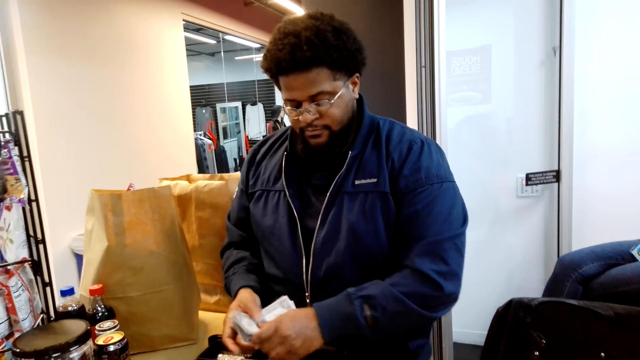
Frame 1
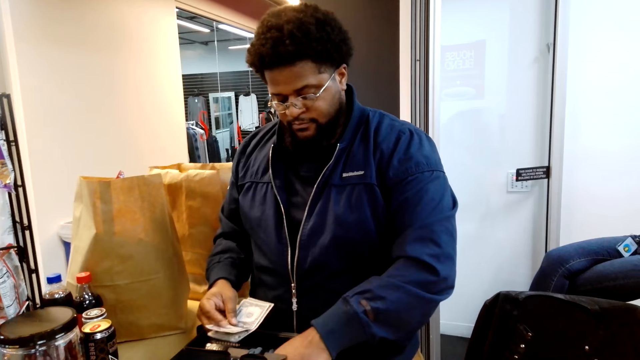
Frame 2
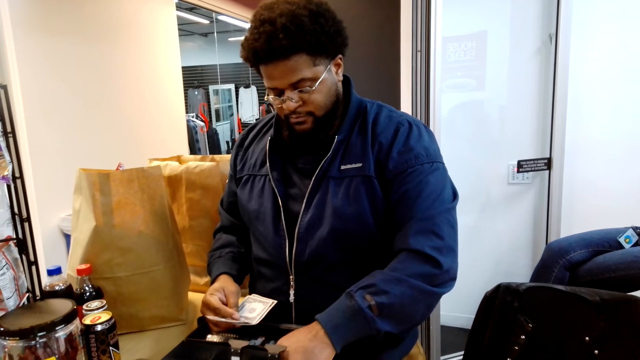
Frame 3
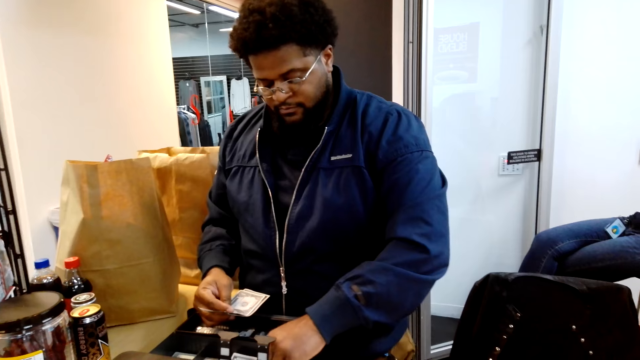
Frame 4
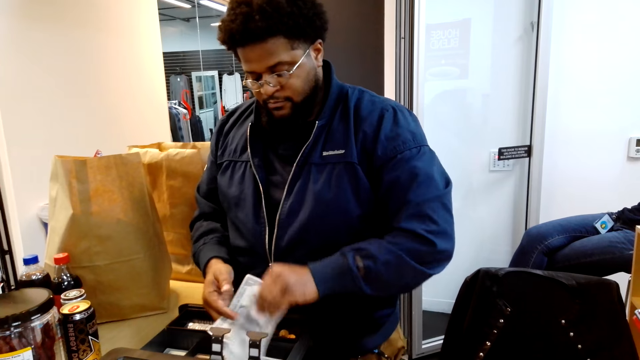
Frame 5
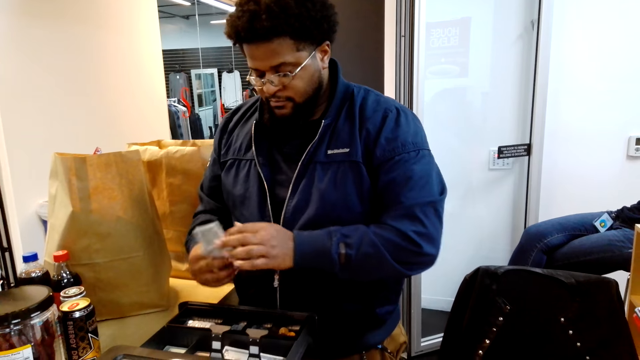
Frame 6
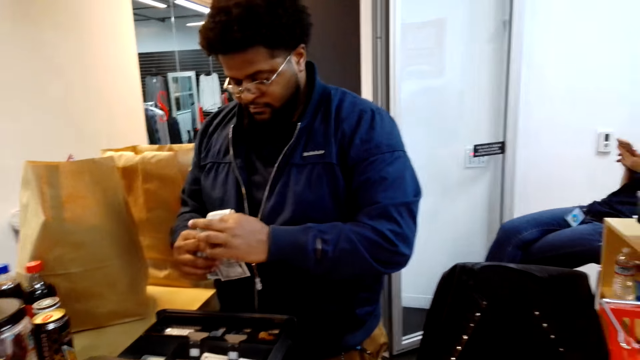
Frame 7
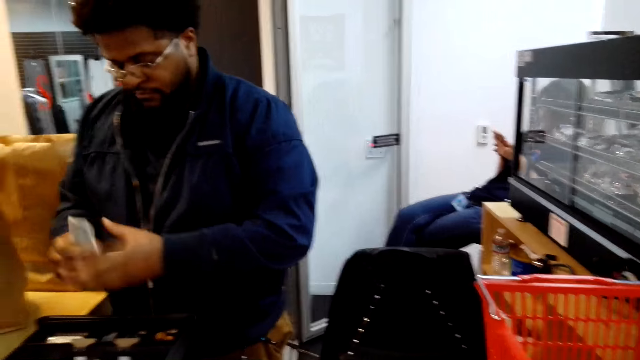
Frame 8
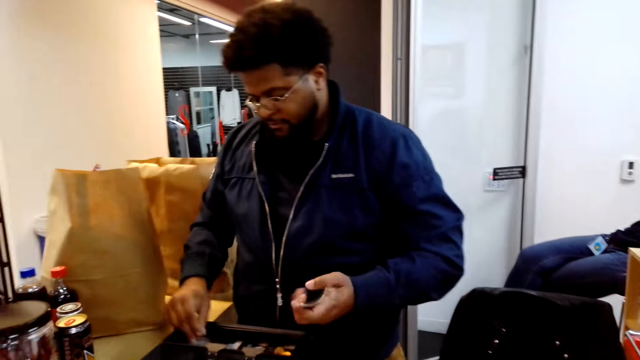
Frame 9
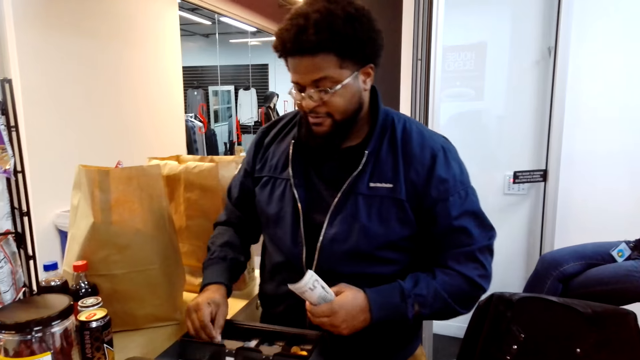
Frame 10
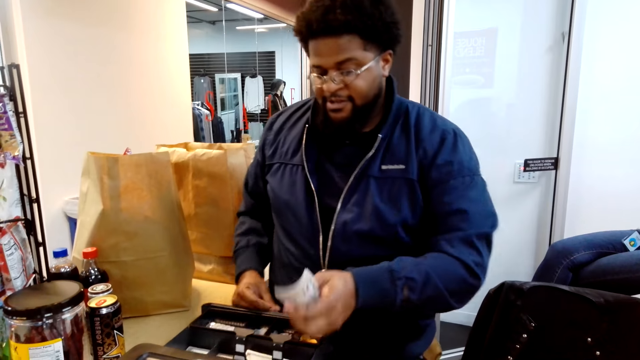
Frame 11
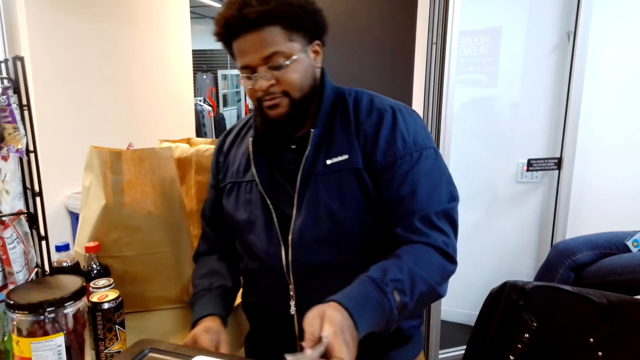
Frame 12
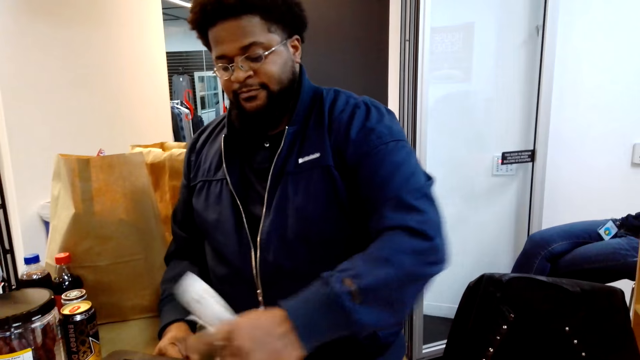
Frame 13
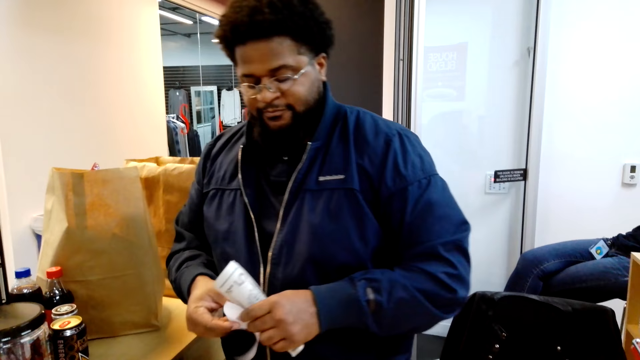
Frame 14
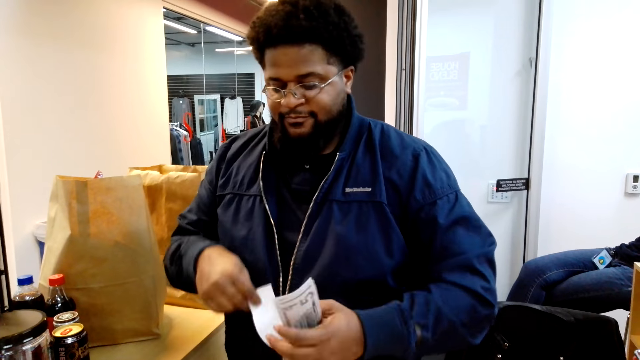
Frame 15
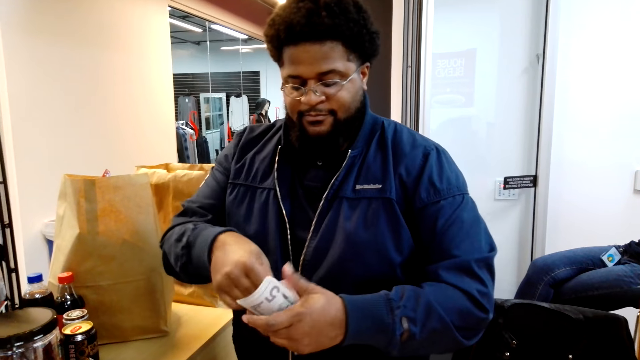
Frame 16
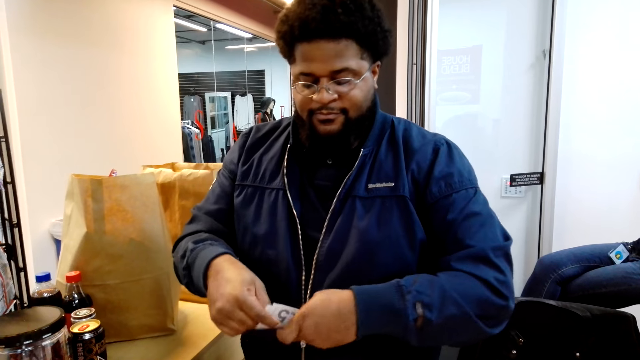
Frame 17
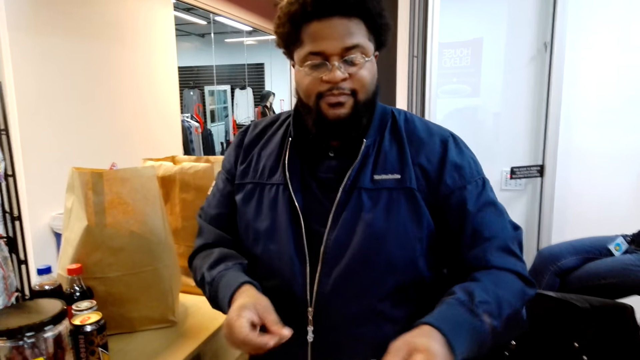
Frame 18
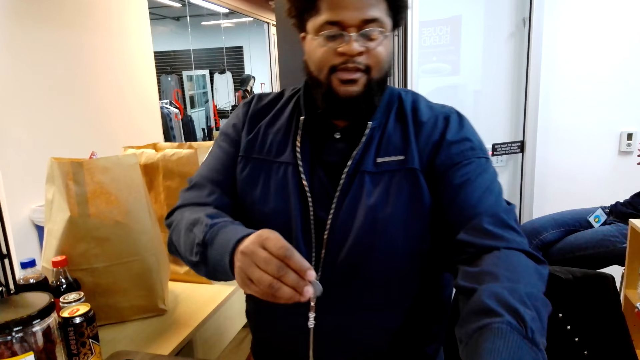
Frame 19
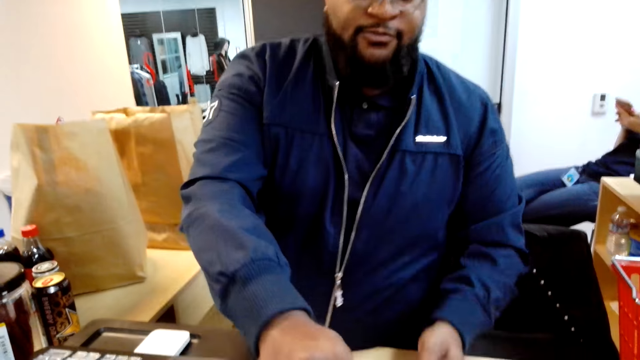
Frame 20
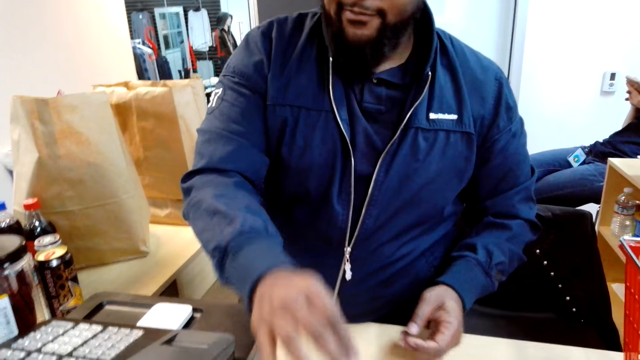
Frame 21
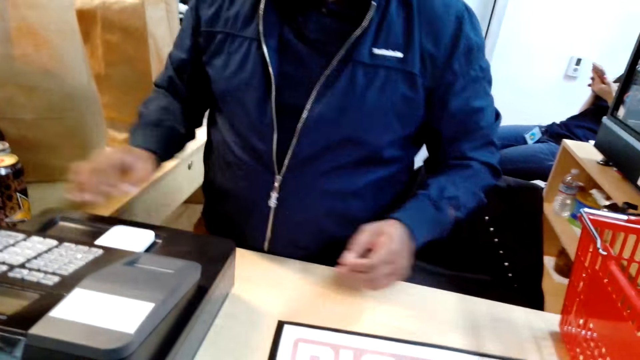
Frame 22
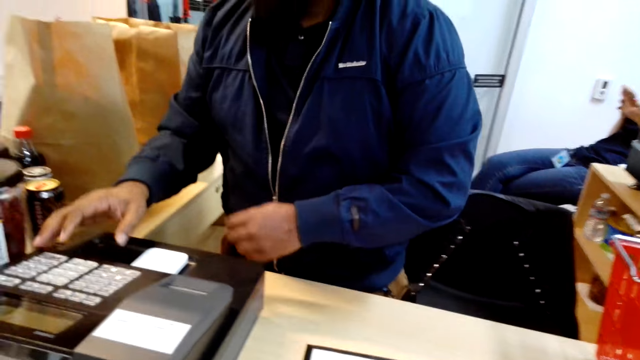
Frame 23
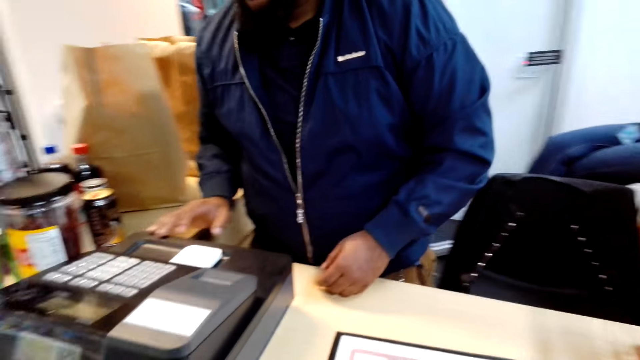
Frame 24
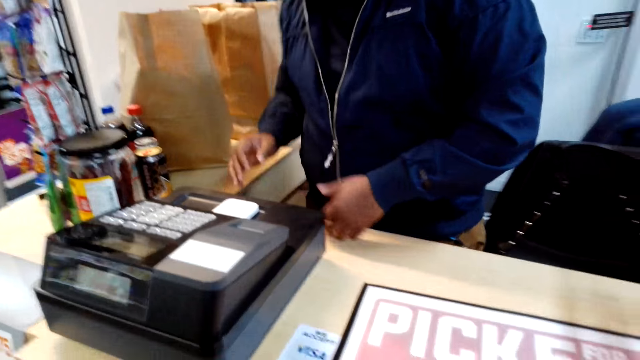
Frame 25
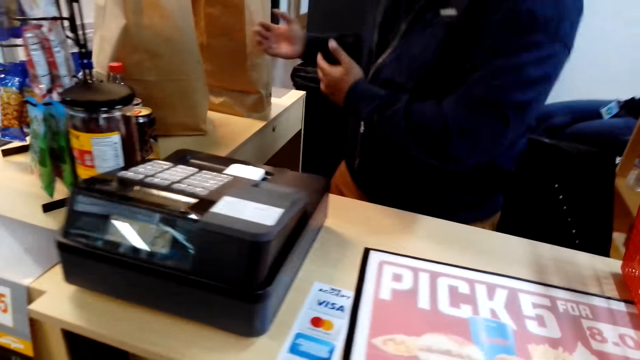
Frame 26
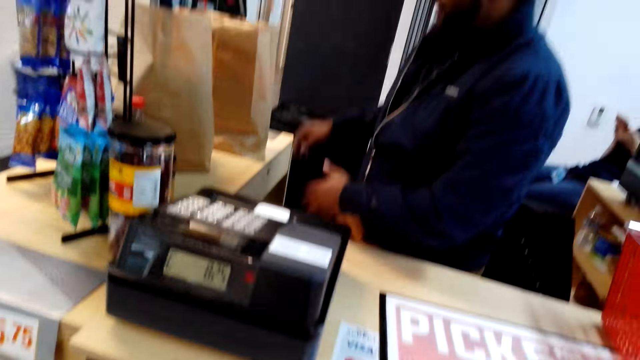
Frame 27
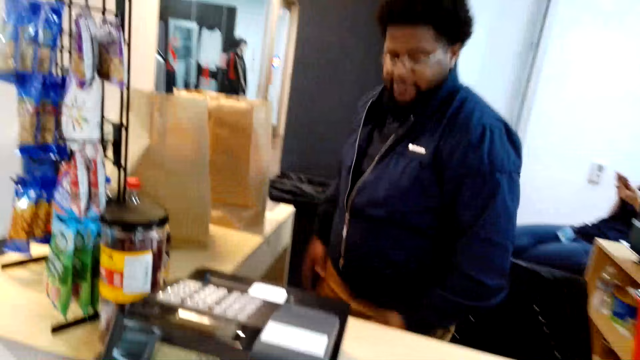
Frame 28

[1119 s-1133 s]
A man counts the money, pushes the drawer and hands the money to the camera wearer.

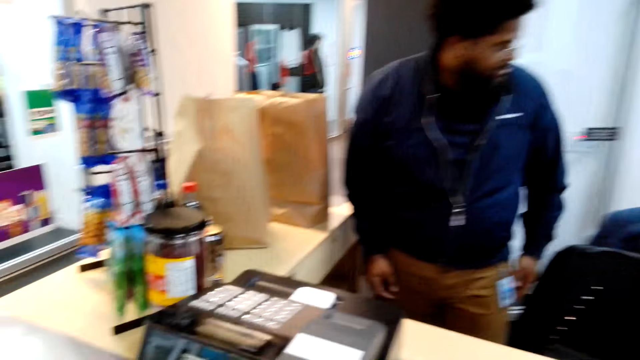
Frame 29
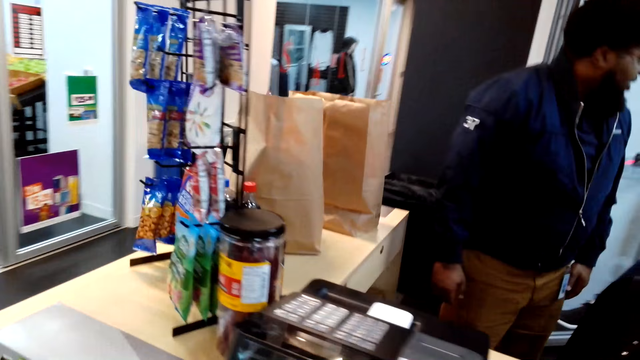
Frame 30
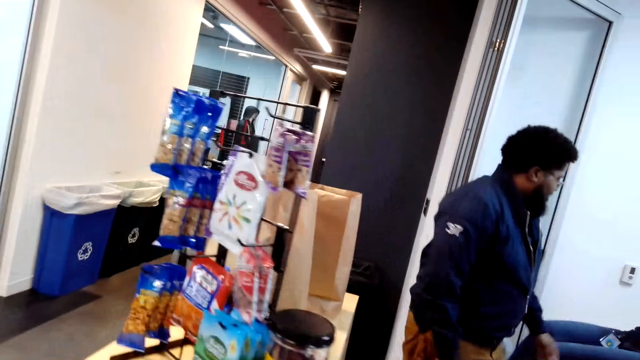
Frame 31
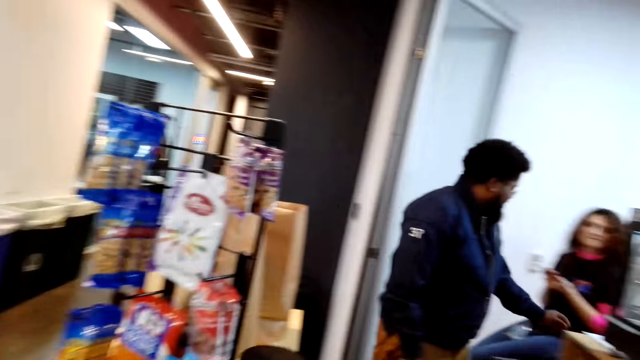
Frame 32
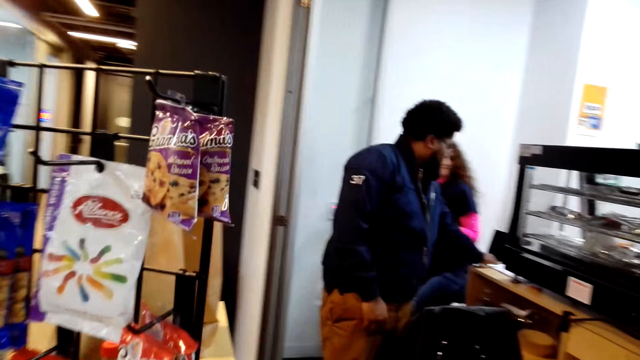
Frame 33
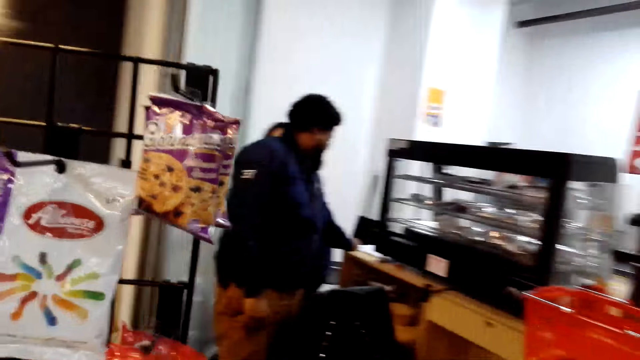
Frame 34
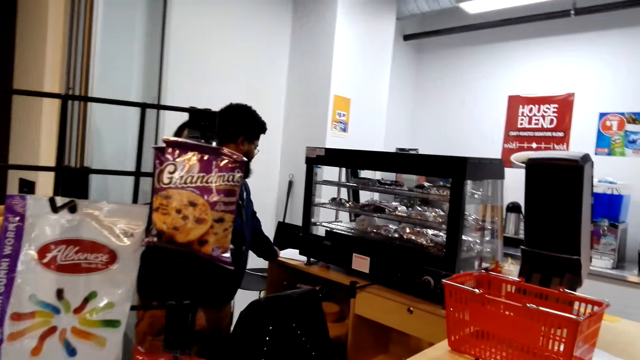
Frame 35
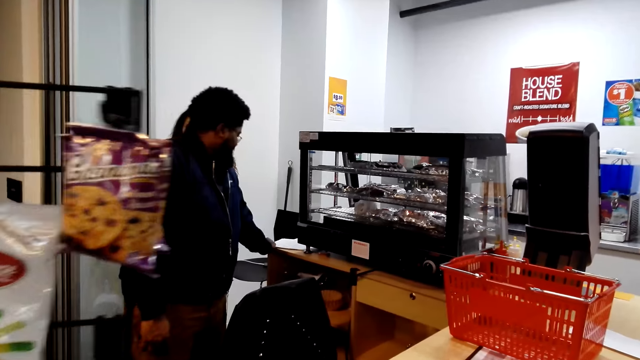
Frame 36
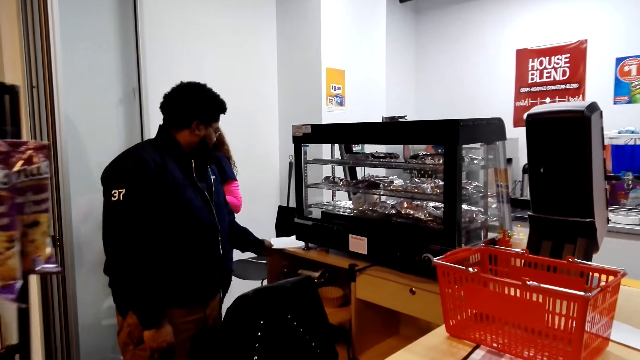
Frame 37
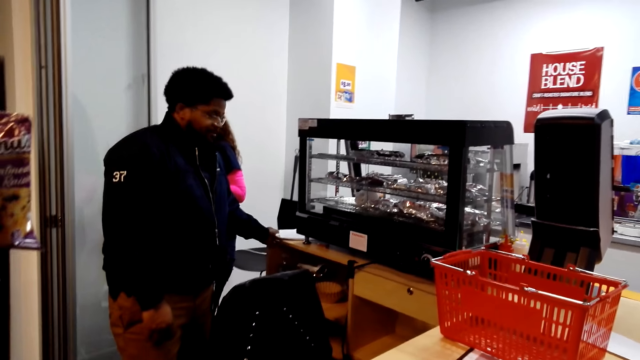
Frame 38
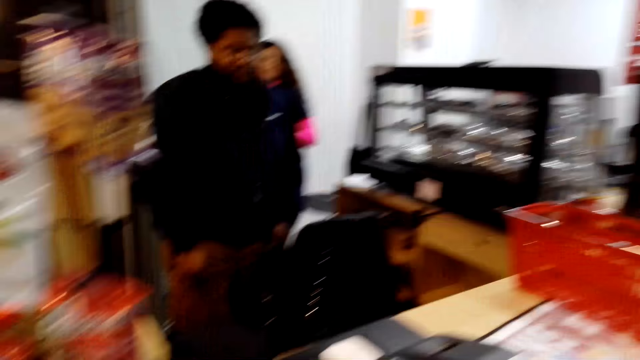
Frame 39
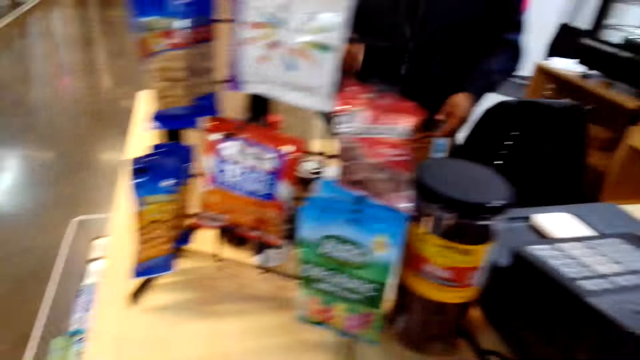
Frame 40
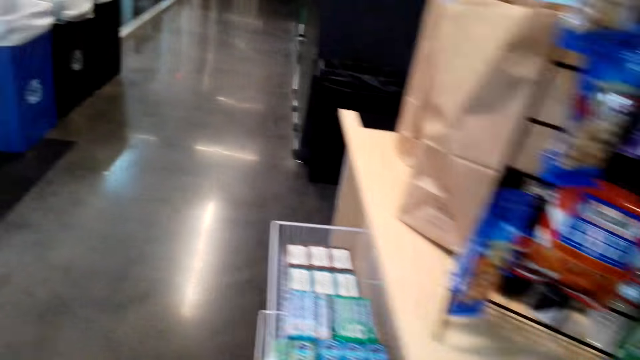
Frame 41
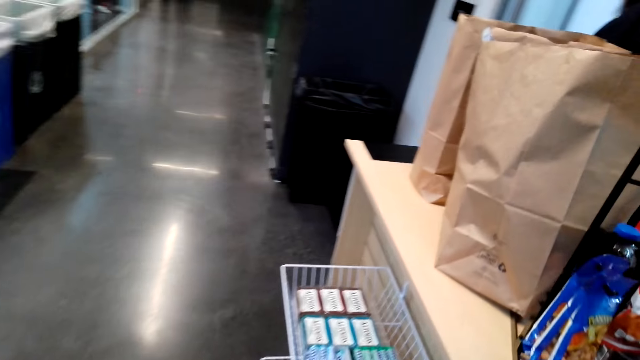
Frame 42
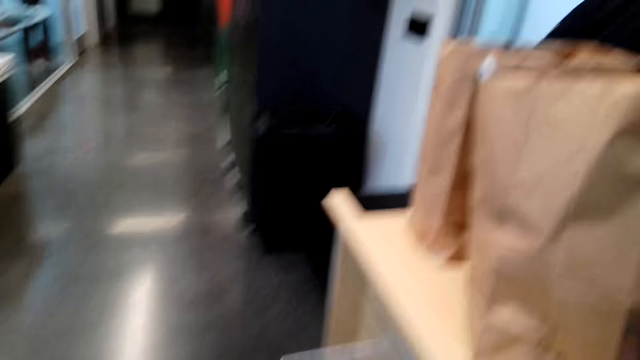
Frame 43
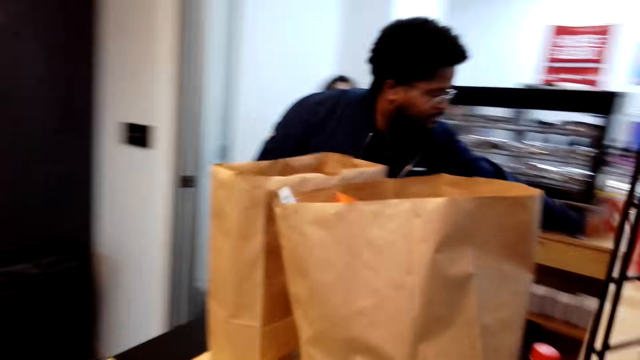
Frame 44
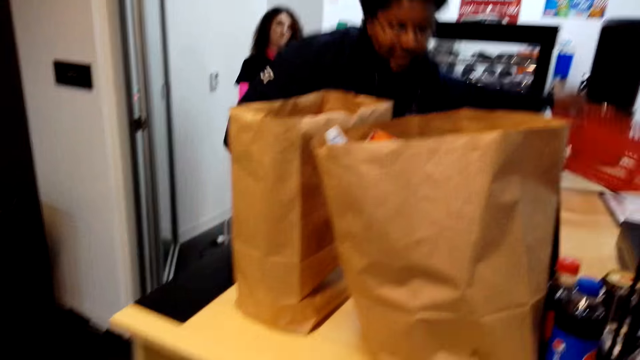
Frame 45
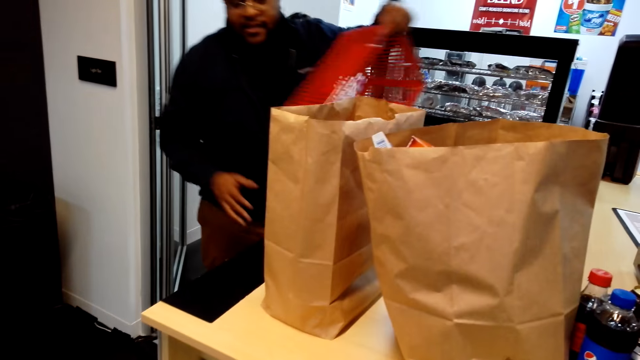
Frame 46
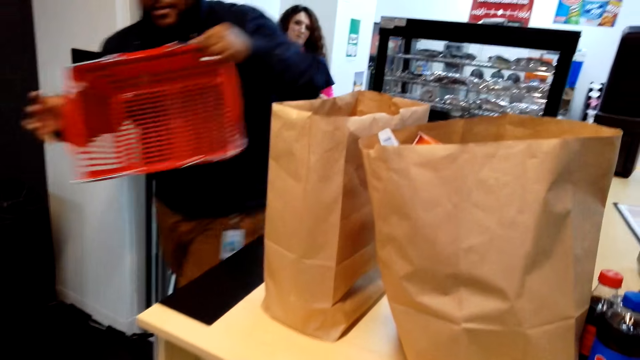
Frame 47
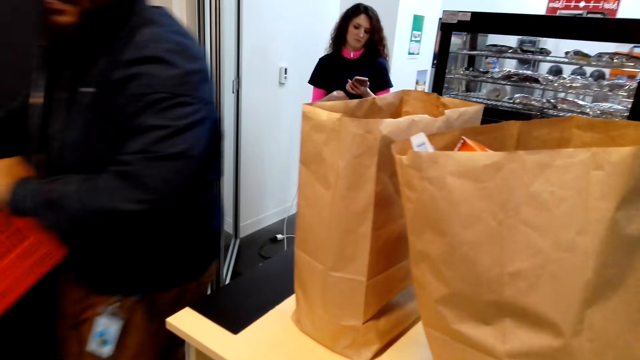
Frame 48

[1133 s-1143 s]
The camera wearer walks around the room. They look around. A person collects the basket.
